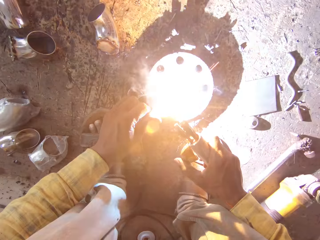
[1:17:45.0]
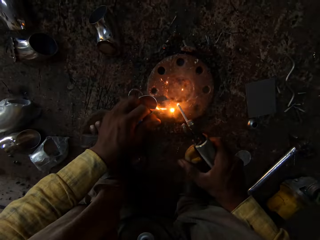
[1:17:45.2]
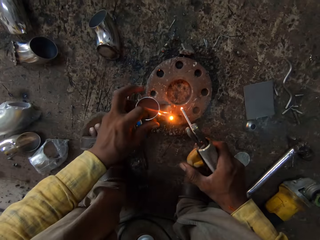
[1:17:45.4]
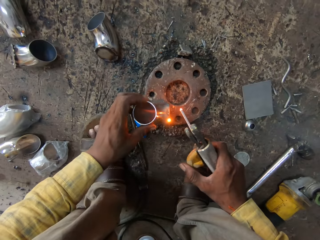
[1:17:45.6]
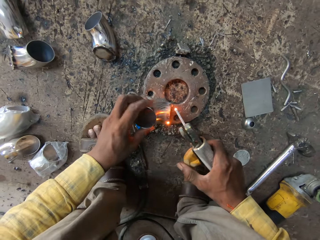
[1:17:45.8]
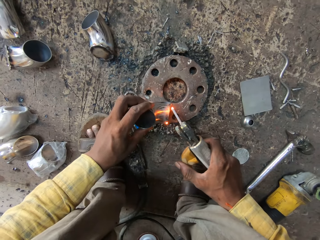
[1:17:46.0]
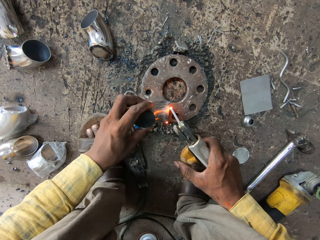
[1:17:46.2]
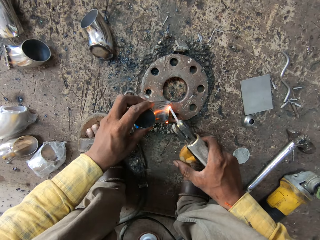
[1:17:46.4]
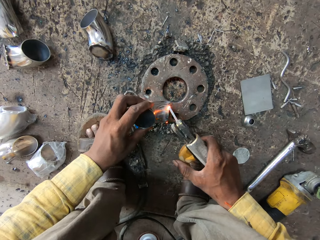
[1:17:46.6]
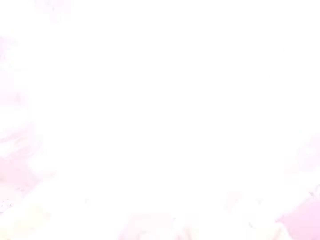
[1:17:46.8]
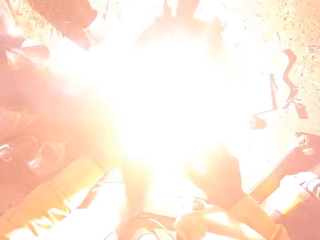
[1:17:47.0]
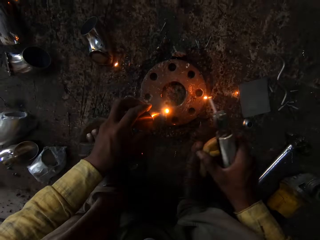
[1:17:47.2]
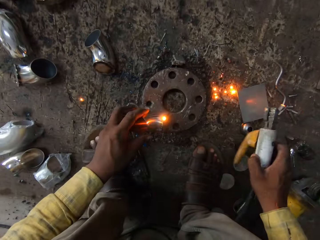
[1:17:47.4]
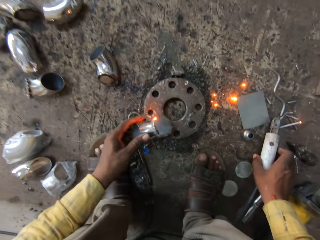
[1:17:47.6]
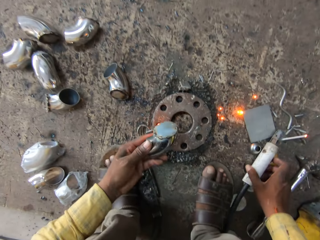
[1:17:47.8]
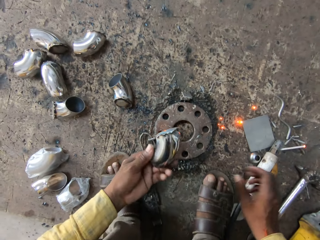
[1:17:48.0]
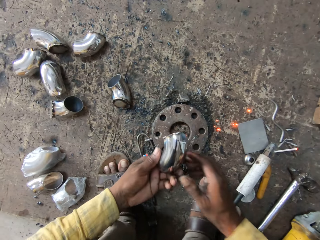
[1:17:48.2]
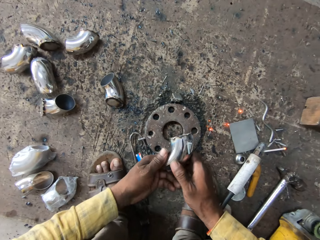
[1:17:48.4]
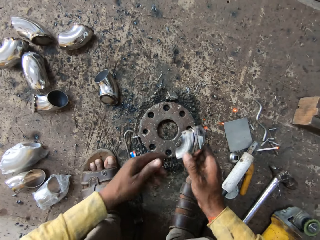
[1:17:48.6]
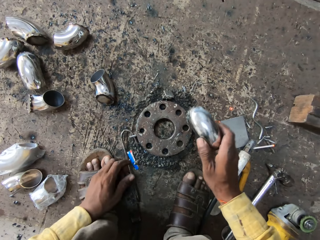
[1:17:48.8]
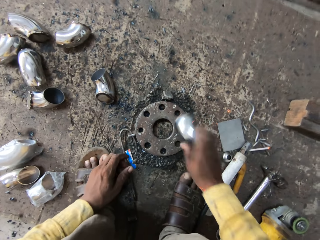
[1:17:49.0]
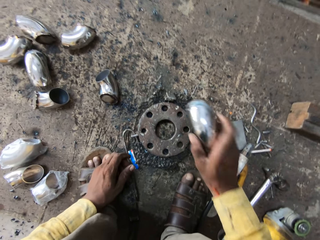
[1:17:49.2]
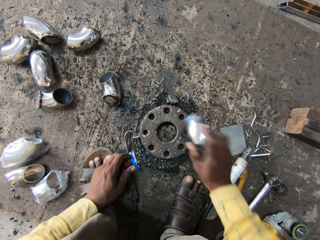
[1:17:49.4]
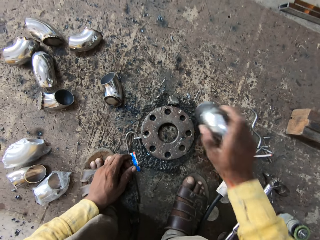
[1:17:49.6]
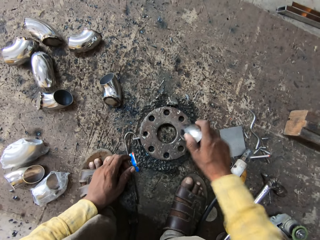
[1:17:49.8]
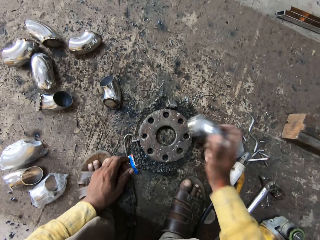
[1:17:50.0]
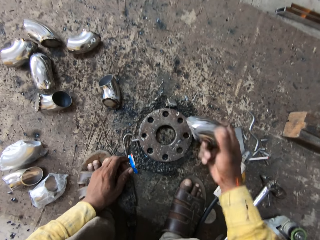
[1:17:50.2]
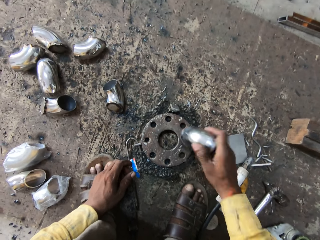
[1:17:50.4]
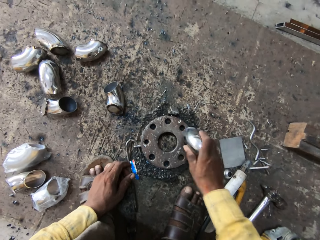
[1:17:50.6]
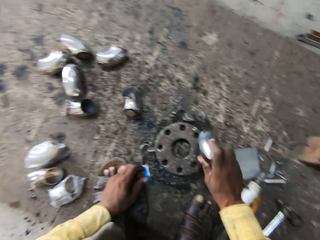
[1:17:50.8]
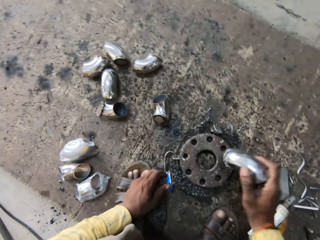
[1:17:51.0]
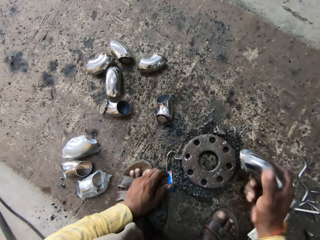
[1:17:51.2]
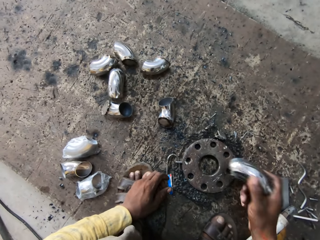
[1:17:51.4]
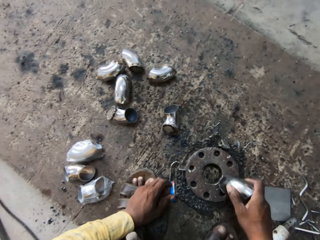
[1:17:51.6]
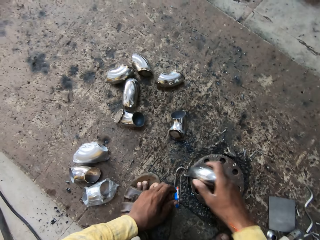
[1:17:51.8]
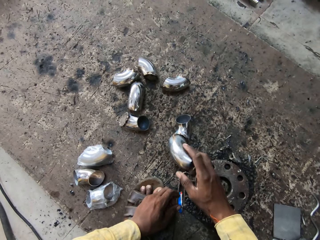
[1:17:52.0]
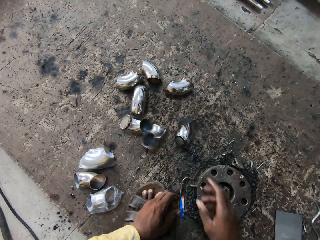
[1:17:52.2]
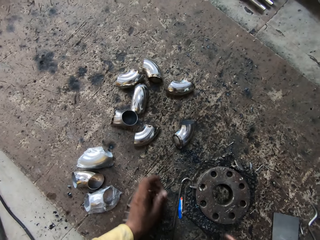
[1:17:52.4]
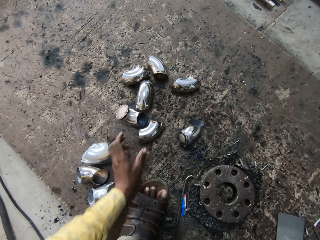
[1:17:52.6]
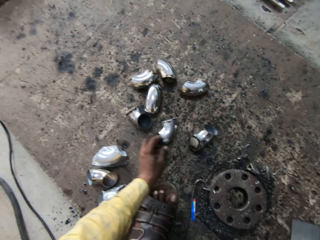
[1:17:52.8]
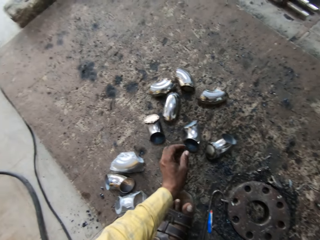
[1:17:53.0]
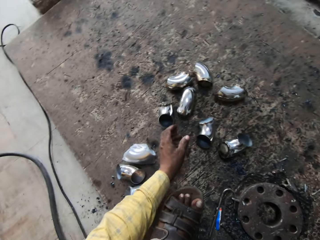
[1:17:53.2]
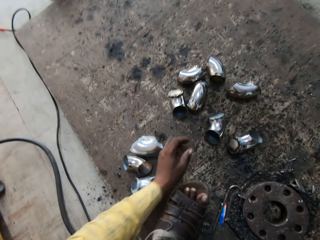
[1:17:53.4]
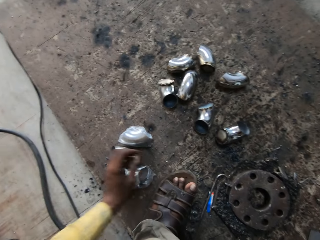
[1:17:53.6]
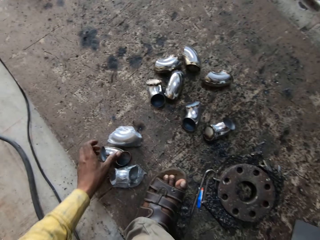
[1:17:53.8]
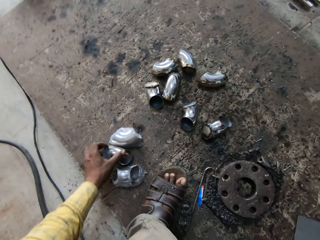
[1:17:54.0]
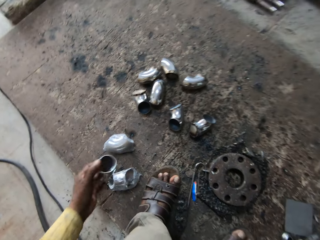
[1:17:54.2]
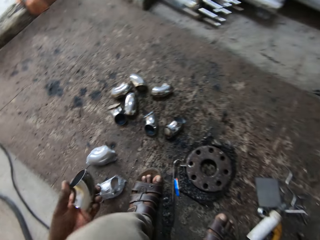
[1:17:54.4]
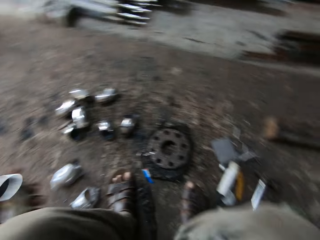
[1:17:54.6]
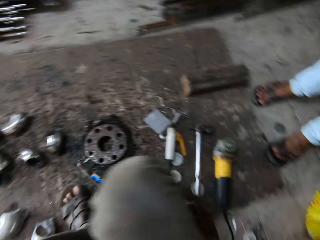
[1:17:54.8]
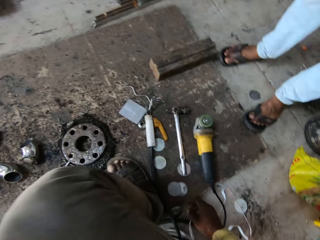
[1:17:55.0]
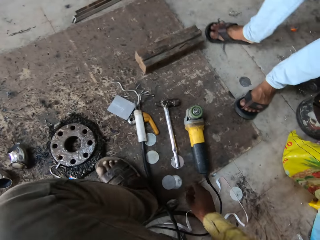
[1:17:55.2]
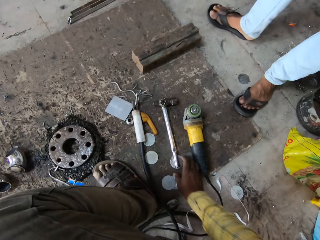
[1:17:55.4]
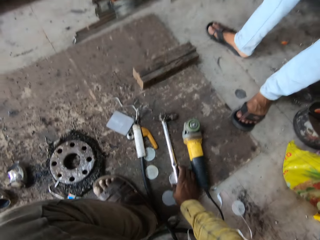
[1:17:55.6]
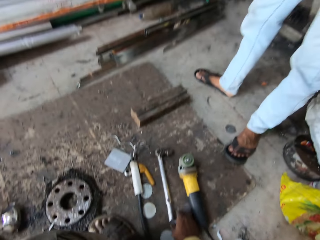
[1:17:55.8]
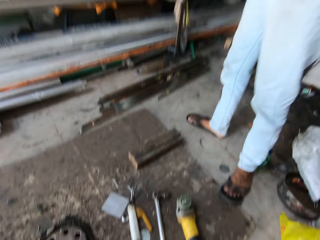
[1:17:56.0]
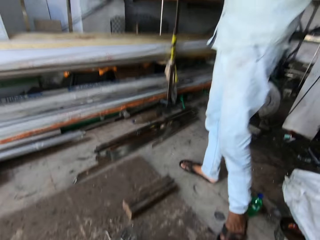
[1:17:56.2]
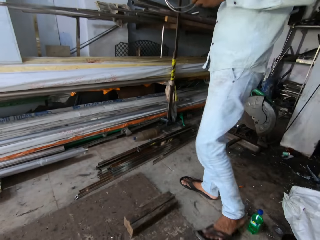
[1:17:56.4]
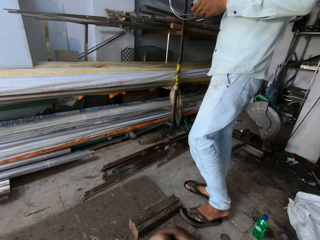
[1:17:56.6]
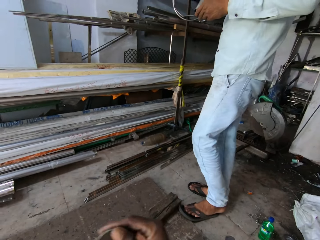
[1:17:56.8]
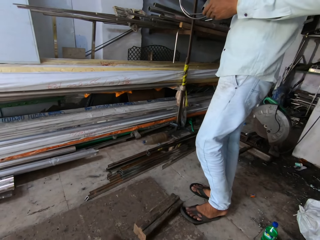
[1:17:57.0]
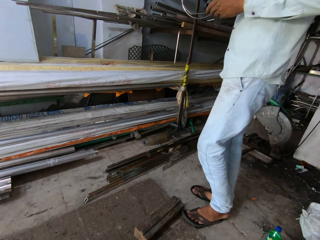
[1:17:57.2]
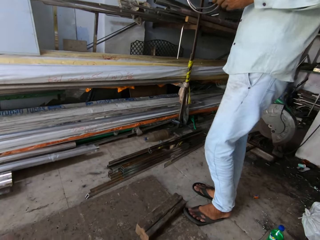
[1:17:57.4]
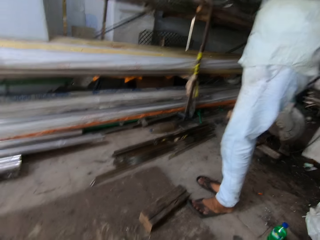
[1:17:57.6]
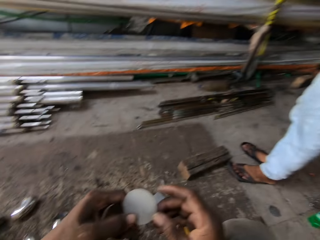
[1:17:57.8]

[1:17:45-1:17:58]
The camera wearer puts the welding machine gun on the floor. He hits the aluminum on the iron metal. He drops the aluminum on the floor. He picks up the aluminum on the floor. He looks at the metal. He picks up the aluminum lid with his right hand.

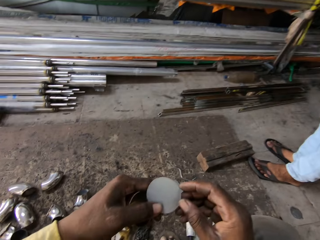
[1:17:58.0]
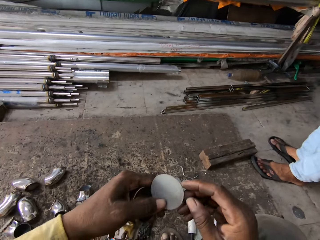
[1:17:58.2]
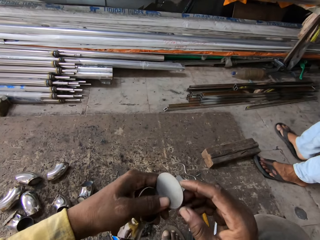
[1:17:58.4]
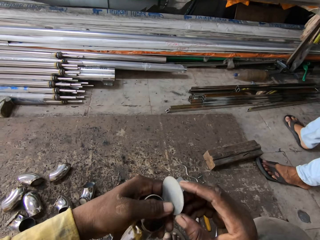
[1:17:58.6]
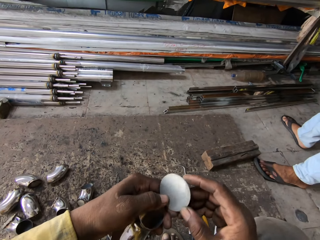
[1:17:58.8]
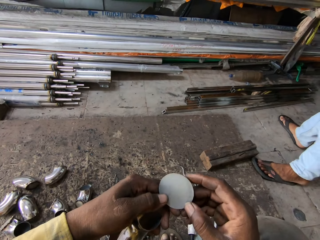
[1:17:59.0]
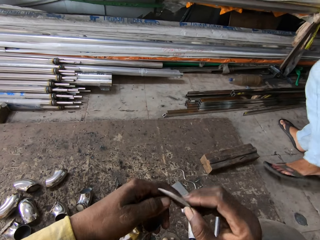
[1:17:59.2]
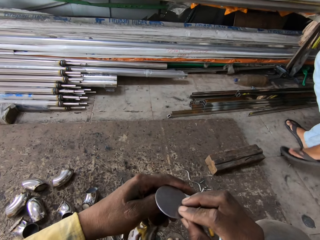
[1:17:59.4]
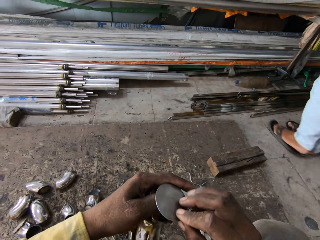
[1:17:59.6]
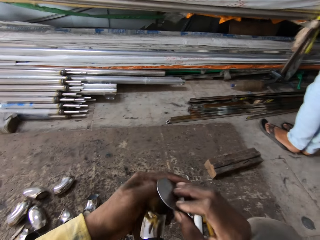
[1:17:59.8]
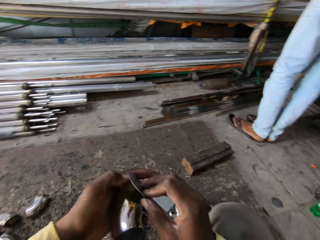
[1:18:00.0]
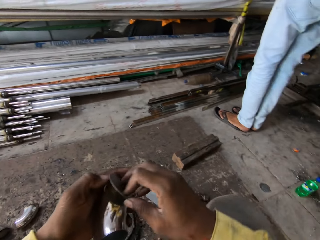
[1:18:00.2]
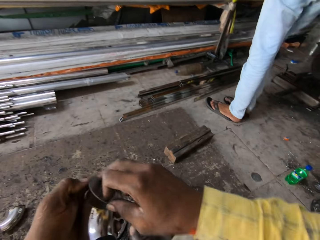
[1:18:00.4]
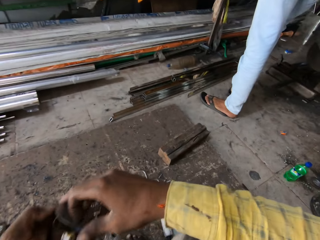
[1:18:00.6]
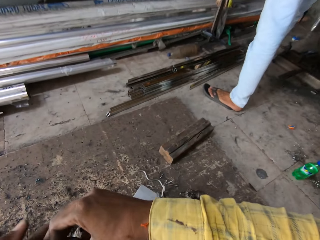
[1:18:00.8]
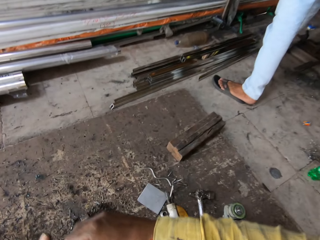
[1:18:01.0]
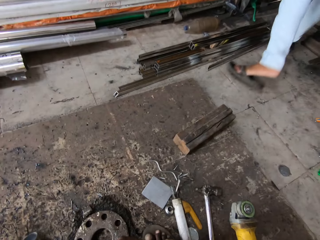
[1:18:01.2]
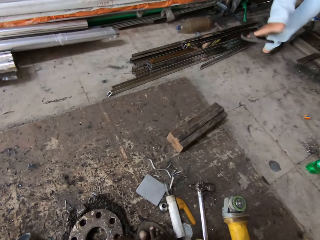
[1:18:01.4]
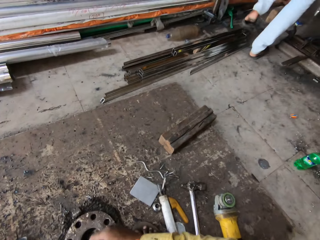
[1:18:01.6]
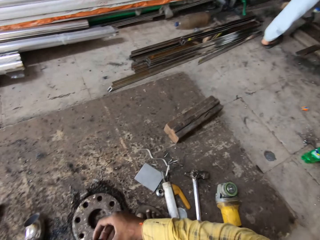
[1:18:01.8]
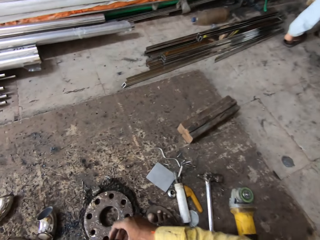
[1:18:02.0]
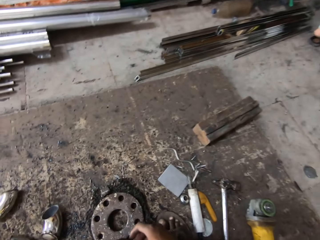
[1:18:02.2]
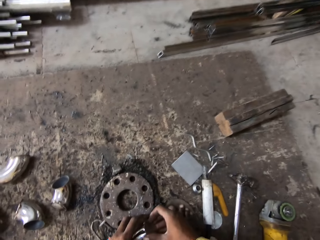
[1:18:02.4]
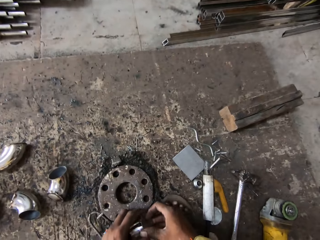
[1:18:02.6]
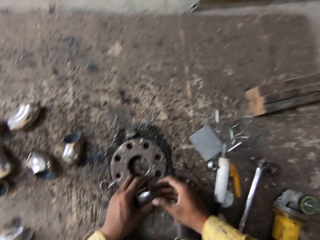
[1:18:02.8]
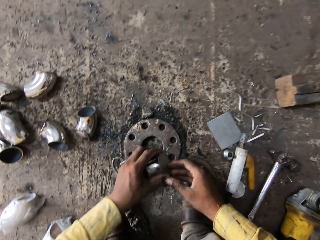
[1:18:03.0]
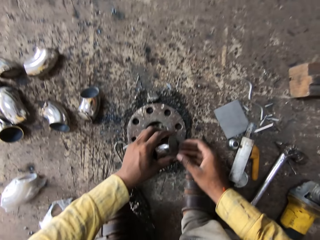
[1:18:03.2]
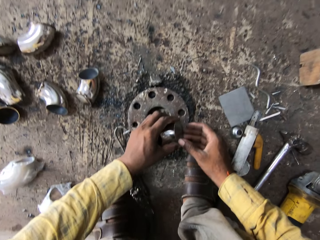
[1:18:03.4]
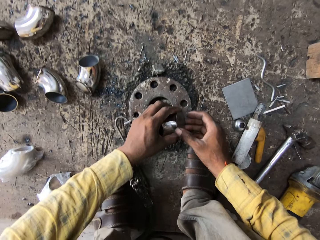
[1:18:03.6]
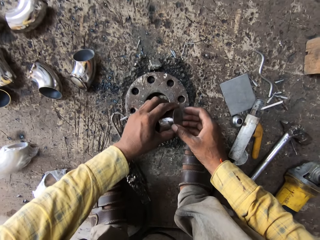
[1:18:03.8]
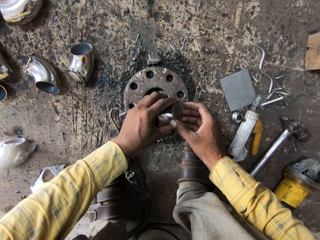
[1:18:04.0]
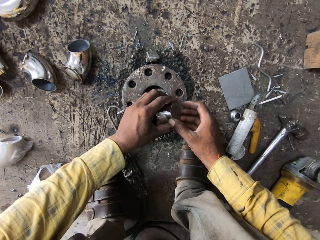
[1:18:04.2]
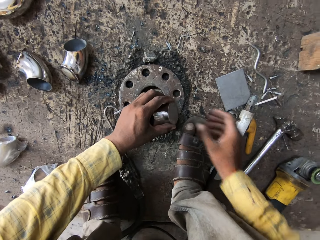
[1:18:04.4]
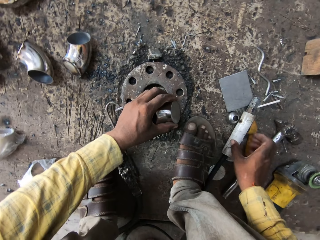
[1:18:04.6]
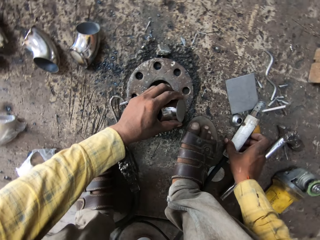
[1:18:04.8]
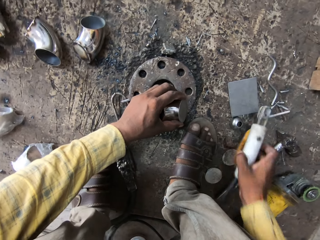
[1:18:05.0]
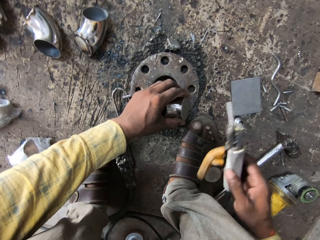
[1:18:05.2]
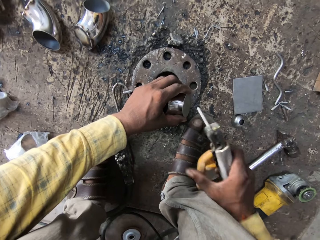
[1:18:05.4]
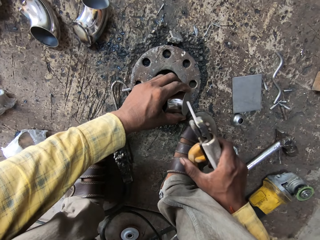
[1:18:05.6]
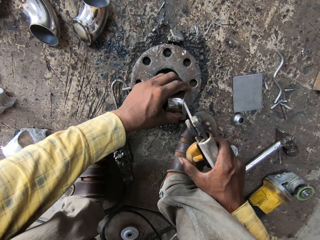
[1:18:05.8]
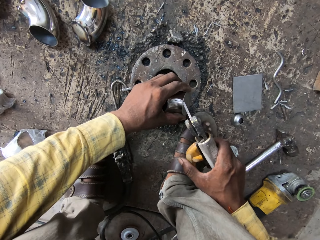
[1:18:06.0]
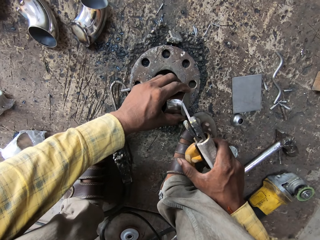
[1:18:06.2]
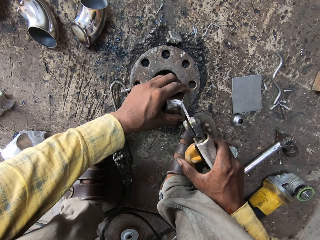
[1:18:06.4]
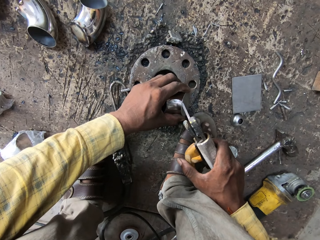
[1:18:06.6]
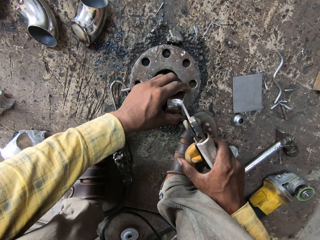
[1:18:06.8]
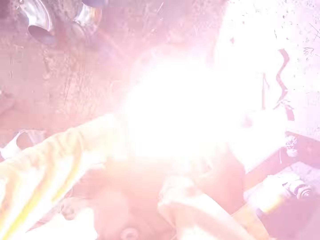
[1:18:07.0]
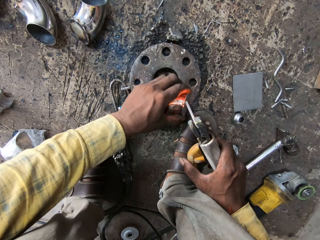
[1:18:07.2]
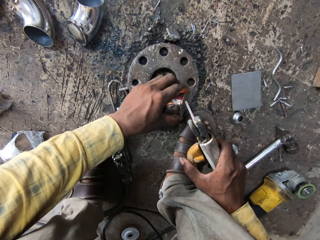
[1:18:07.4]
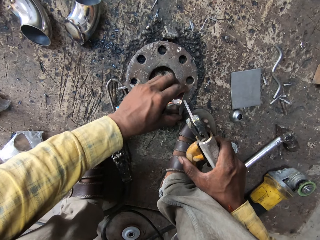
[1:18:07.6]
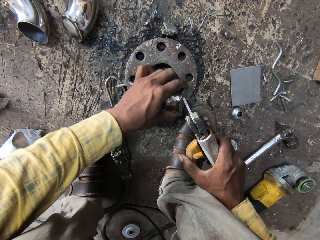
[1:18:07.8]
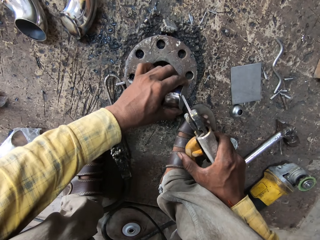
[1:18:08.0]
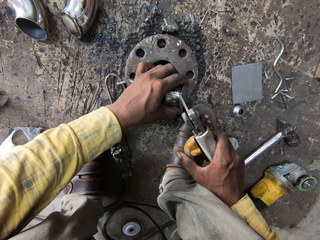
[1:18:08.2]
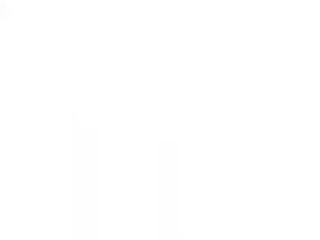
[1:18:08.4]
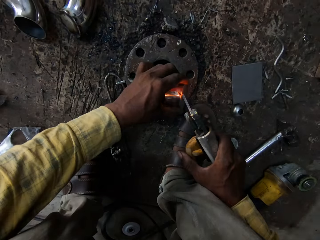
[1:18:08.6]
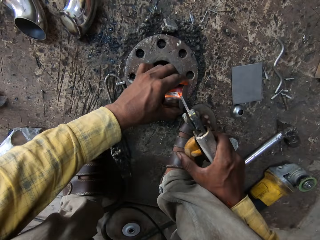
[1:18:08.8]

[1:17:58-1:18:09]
The camera wearer holds the aluminum lid with both hands. They put a metal piece on the other. They pick up the welding machine gun on the floor. They weld the aluminum with the welding machine gun.
